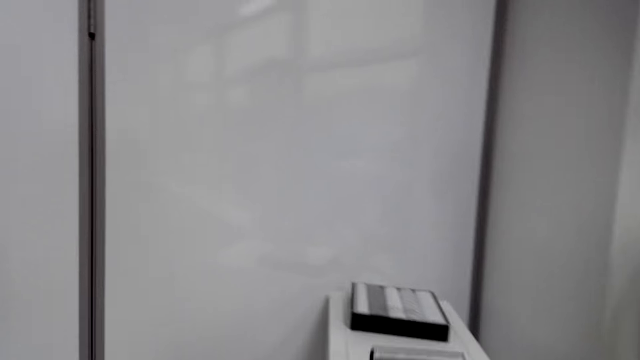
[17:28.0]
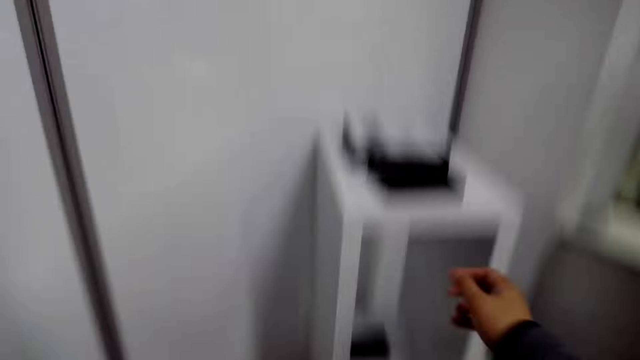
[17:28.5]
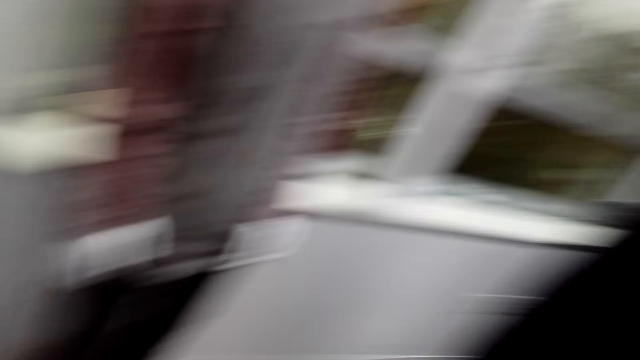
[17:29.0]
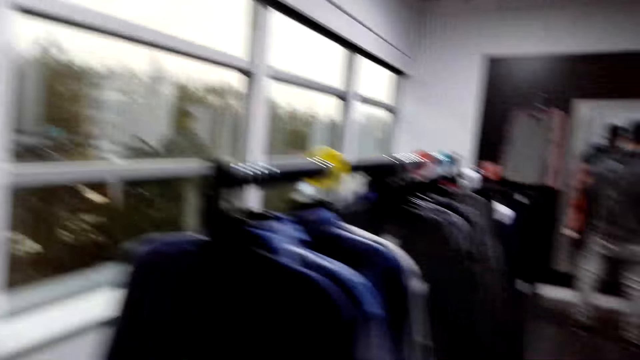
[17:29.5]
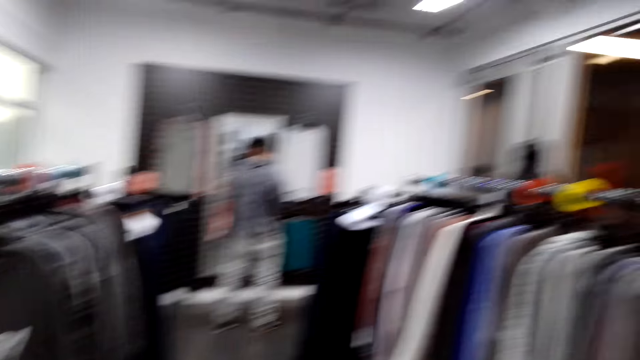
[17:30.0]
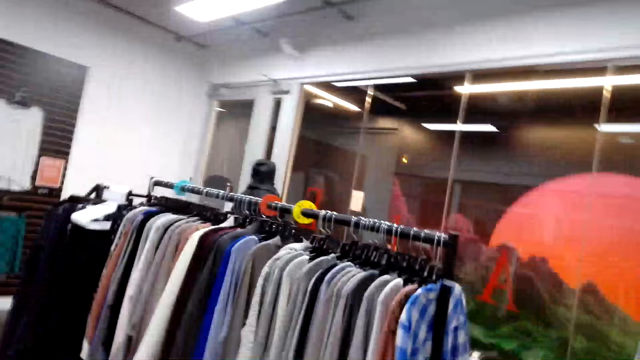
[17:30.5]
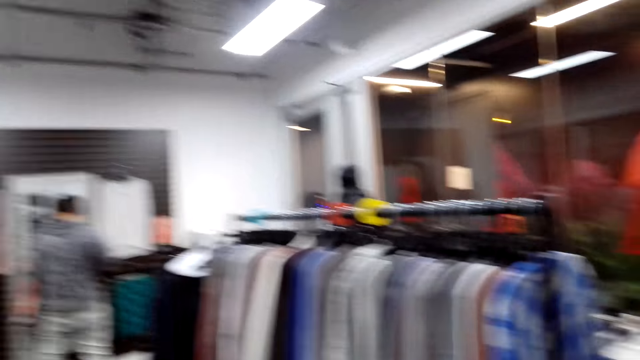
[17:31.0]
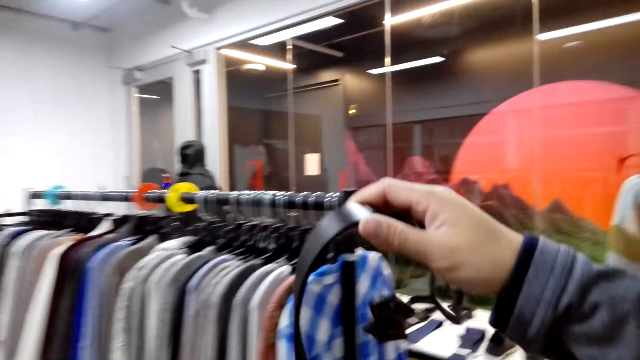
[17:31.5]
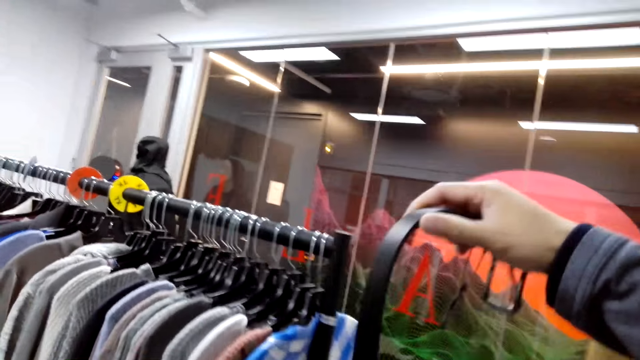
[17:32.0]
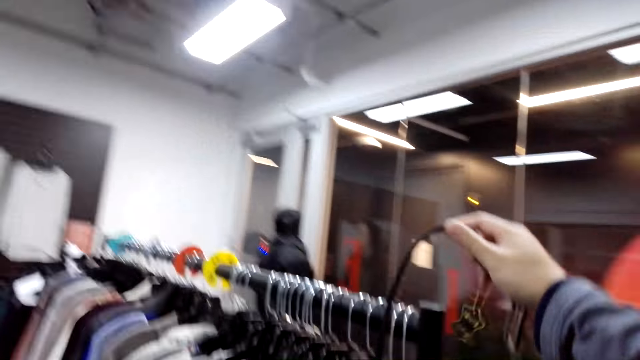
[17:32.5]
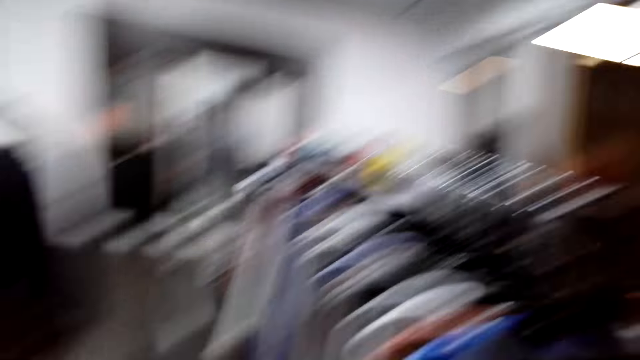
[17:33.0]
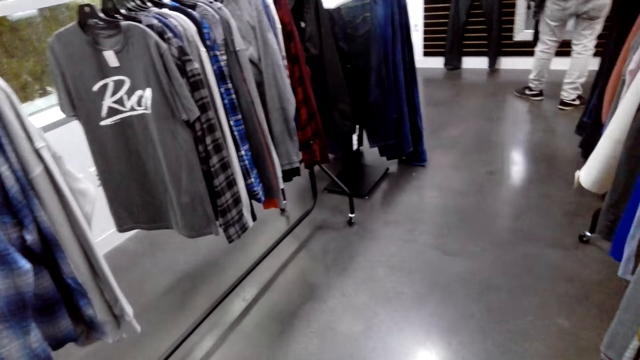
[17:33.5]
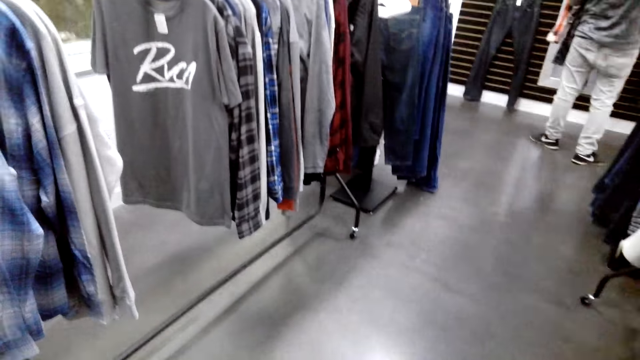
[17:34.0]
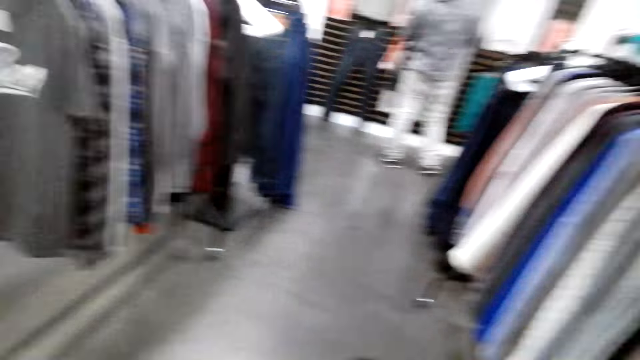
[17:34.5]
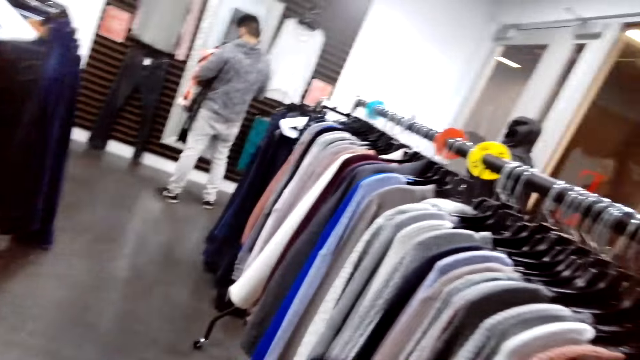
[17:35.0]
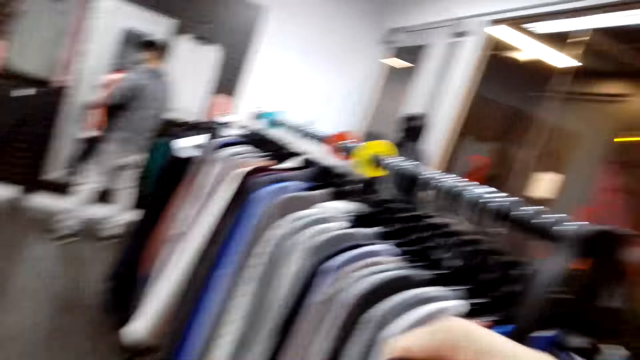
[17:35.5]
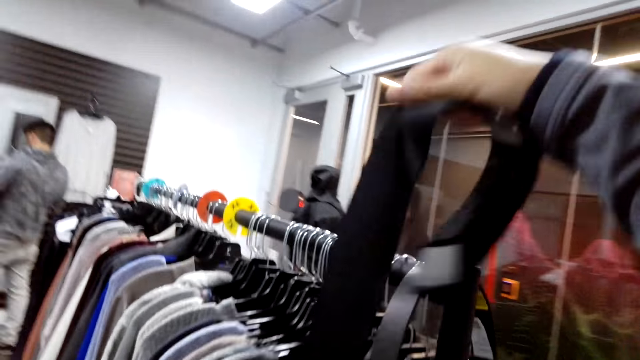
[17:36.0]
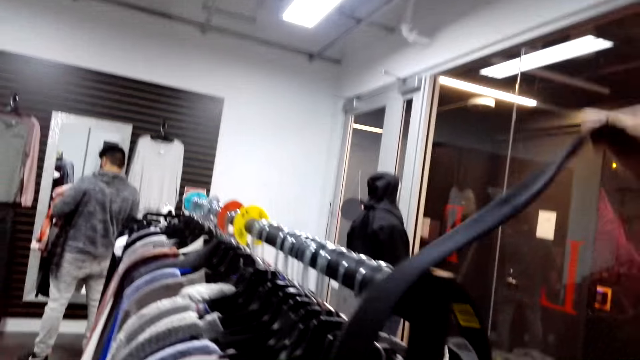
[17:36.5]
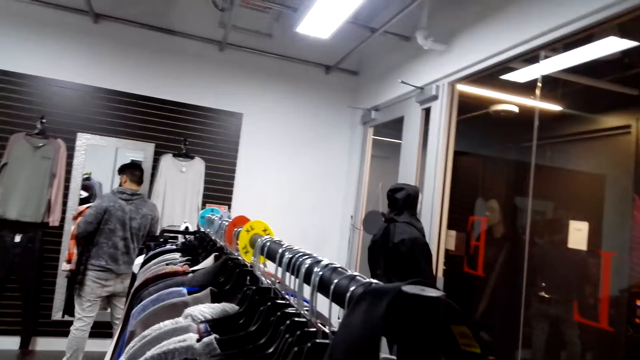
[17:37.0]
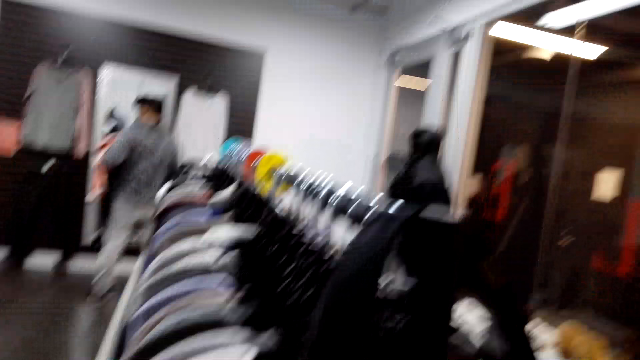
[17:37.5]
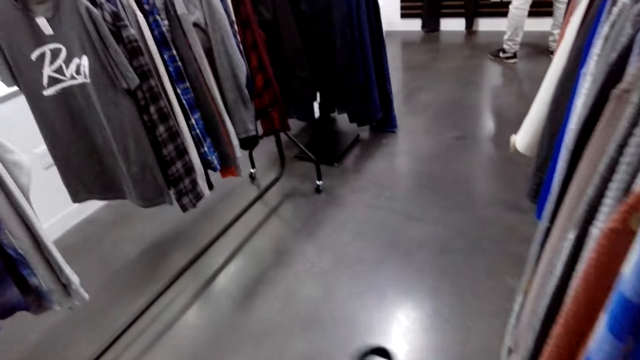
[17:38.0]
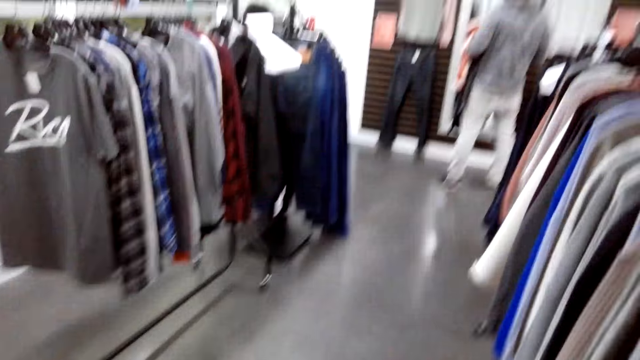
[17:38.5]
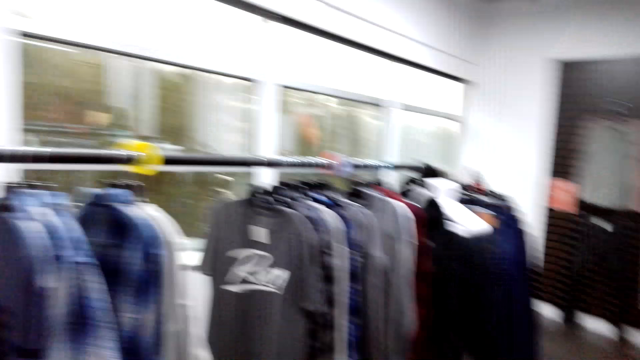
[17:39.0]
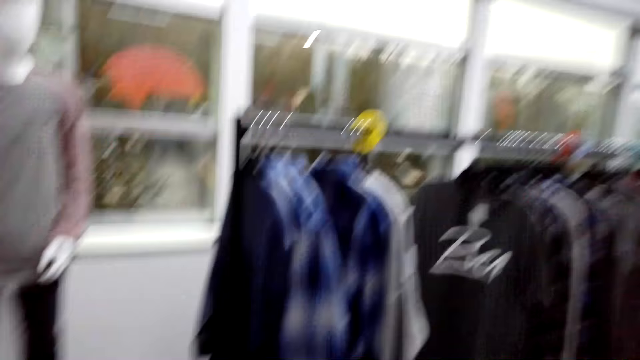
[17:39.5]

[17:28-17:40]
The camera wearer places something on the stand. They pick a belt from the hanging rod. They hang the belt on the hanging rod.

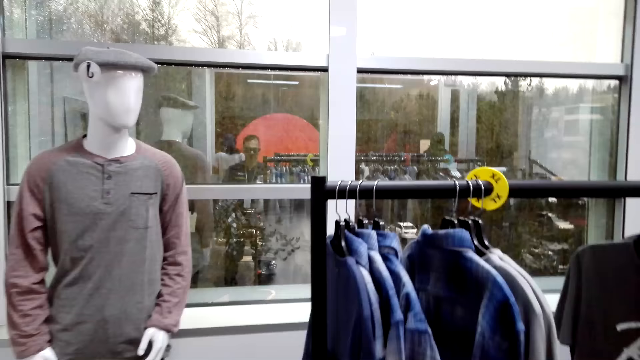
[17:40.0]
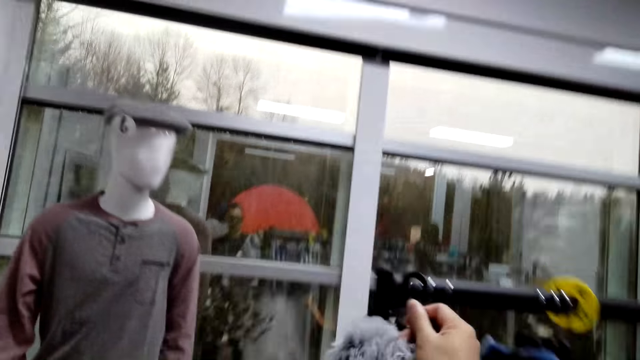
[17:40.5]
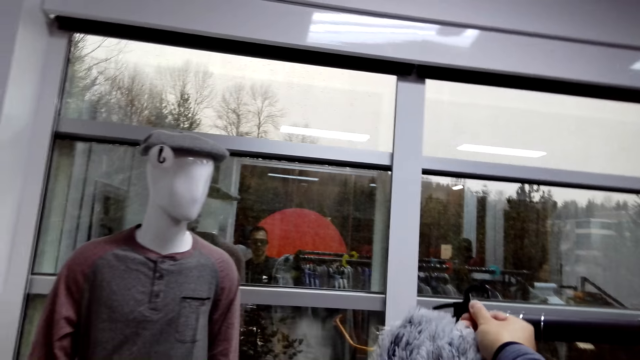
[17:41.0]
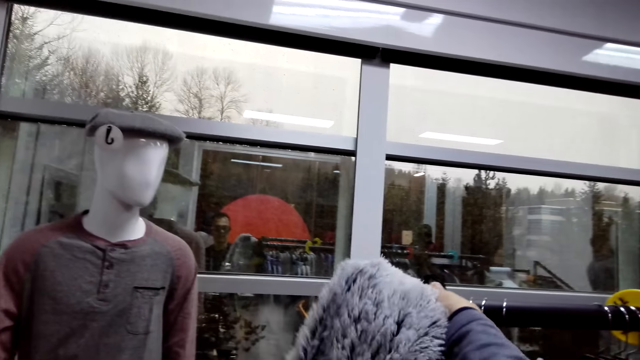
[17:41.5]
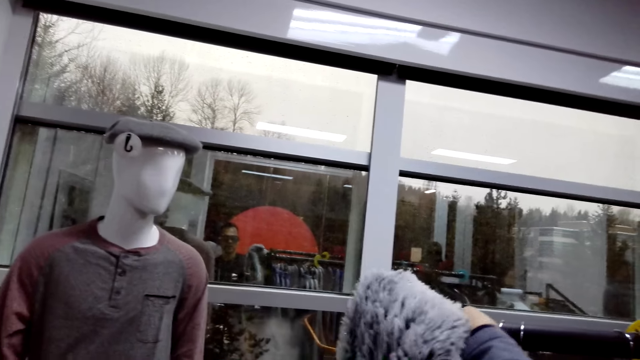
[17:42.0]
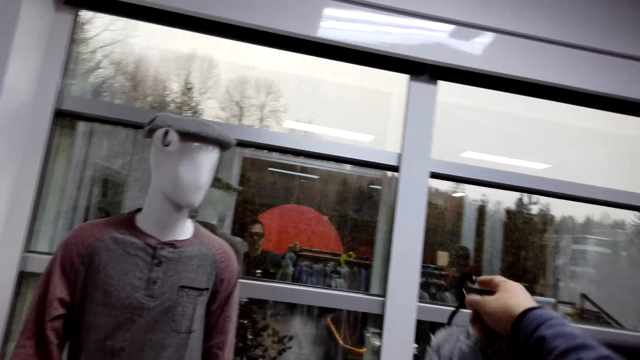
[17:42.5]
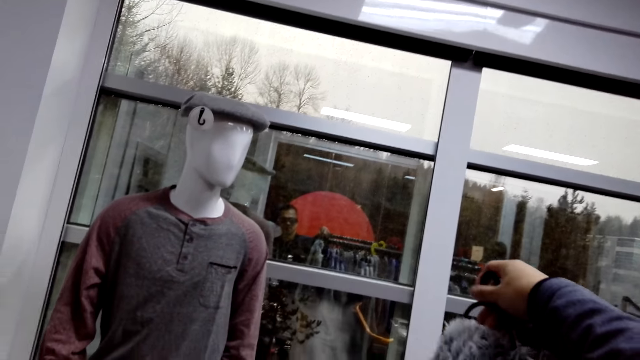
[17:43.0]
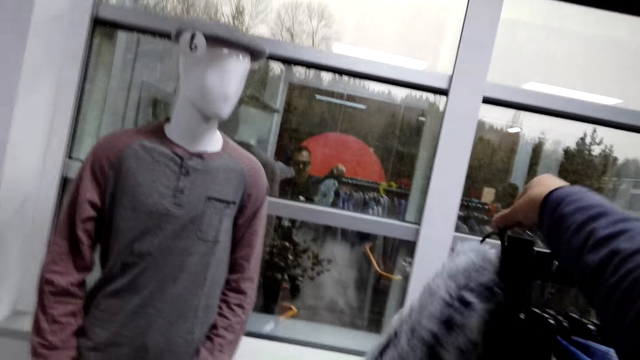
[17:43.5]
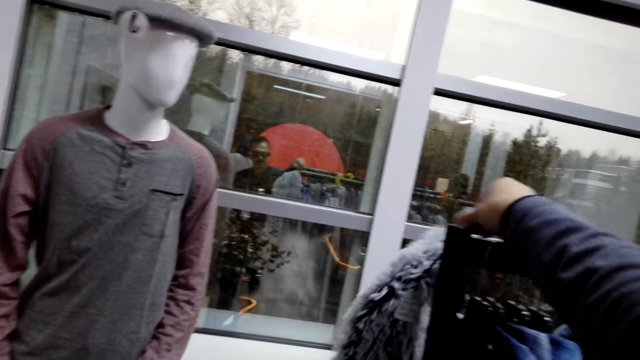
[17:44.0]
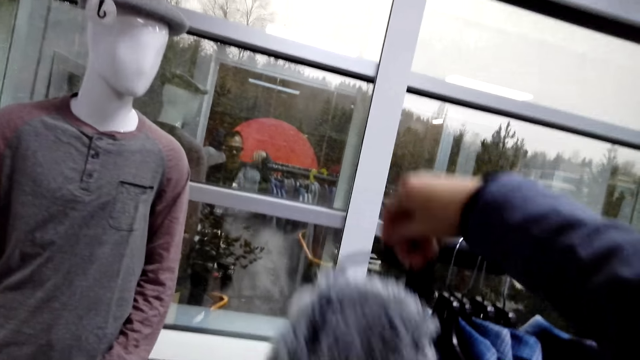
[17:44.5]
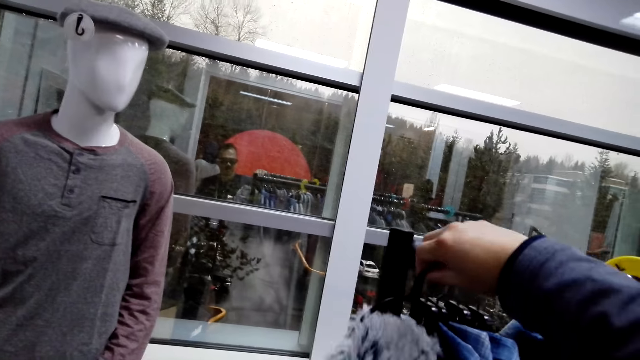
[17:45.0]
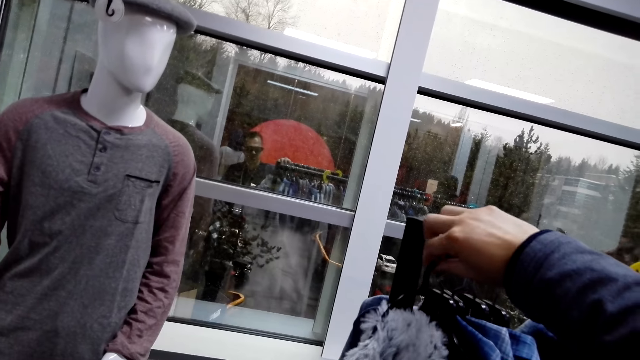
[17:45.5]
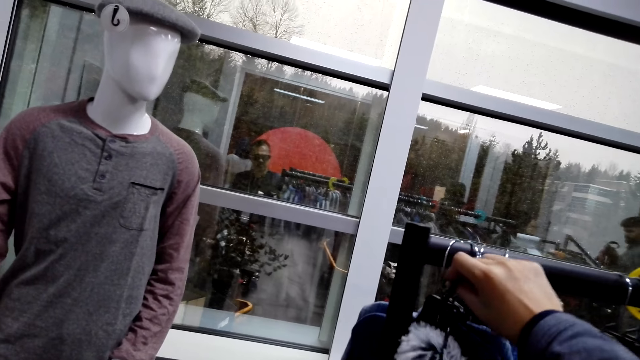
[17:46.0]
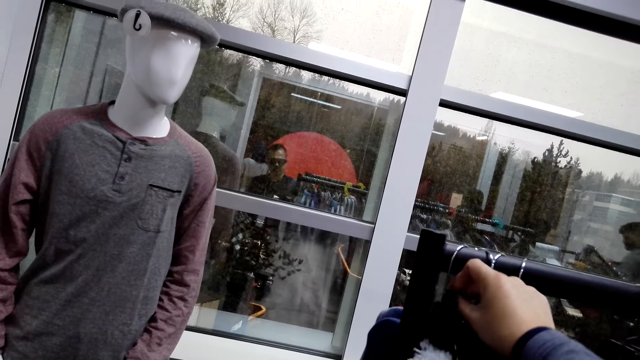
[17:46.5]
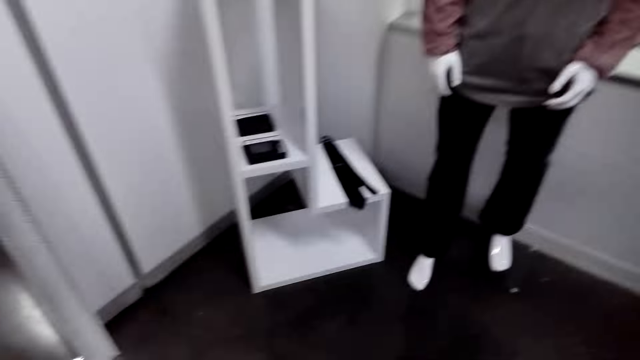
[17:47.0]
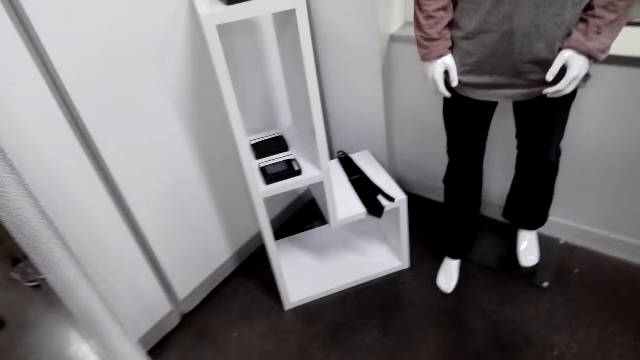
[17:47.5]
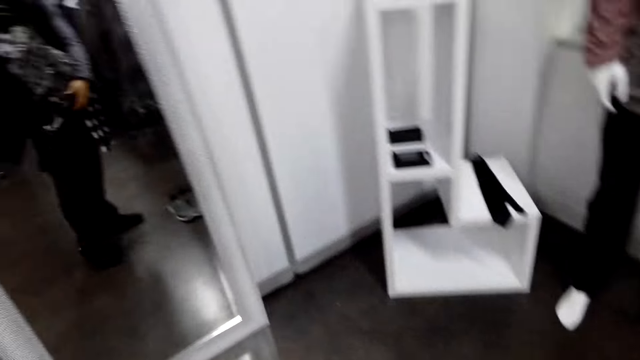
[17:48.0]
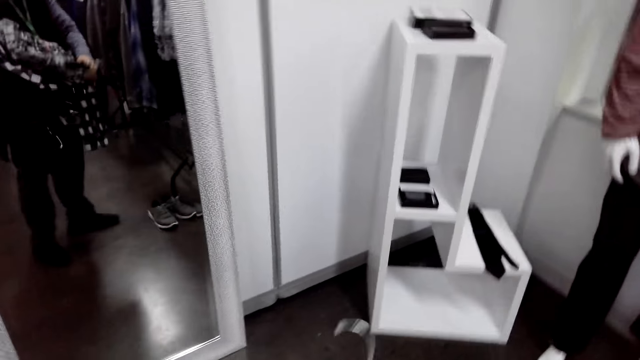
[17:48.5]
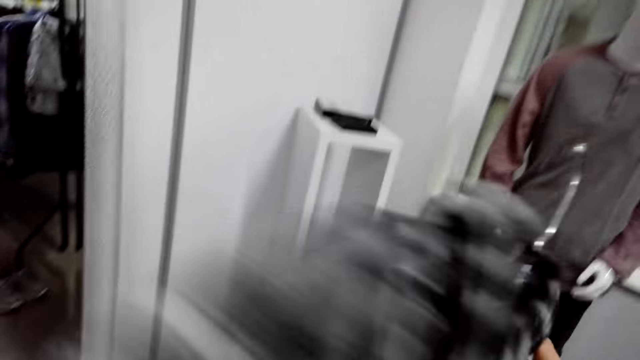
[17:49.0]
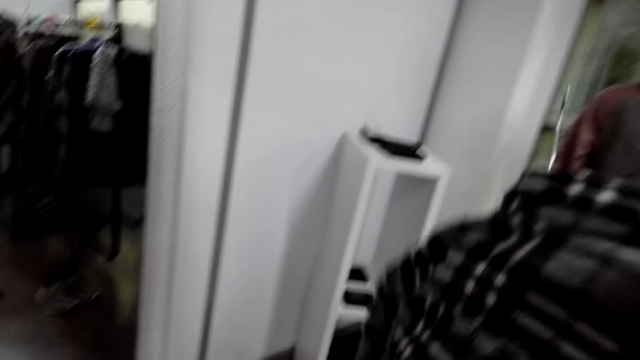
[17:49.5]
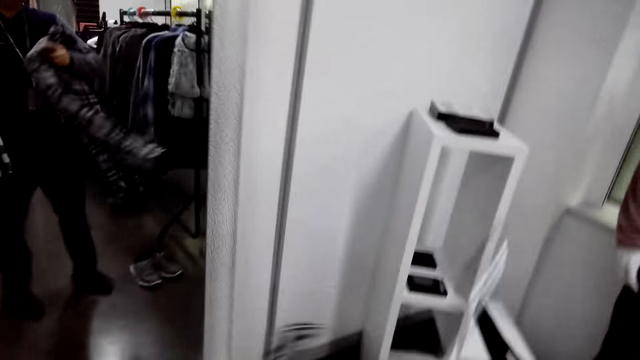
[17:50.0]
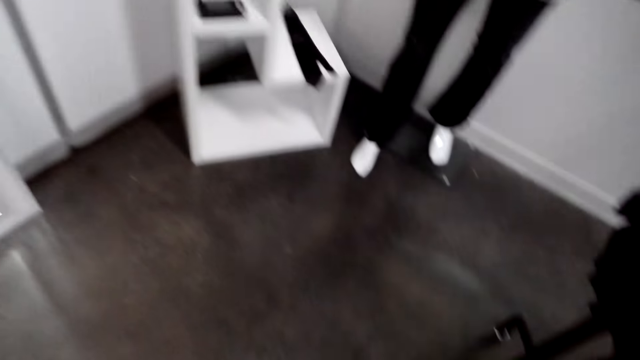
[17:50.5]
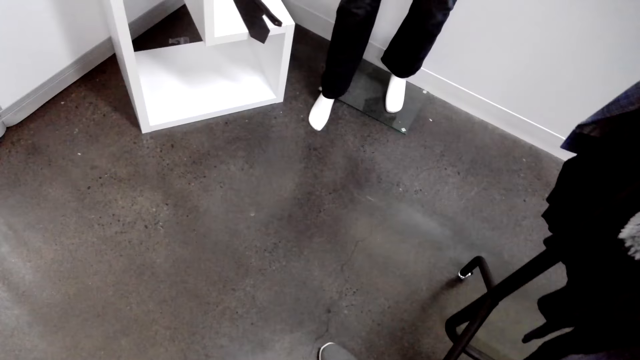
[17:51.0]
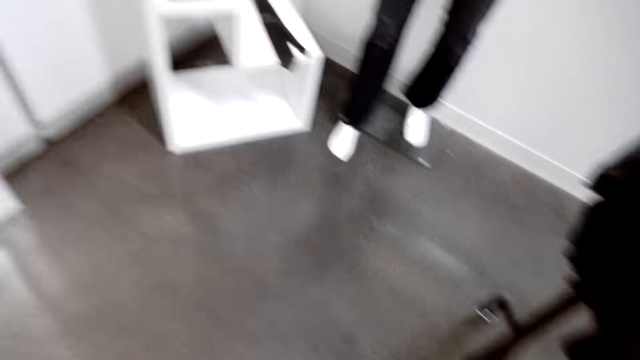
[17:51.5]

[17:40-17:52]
The camera wearer holds a scarf. They hang the scarf on the hanging rod. They unhook the shirt.
